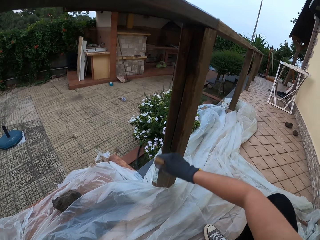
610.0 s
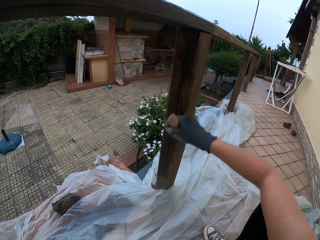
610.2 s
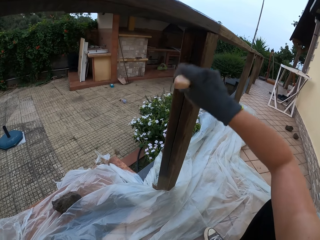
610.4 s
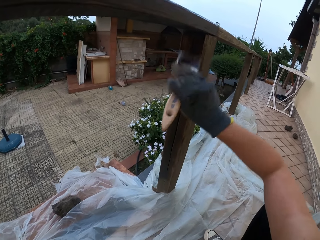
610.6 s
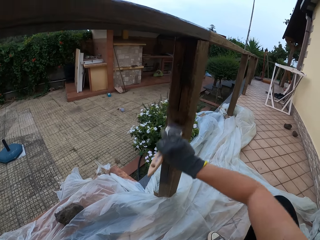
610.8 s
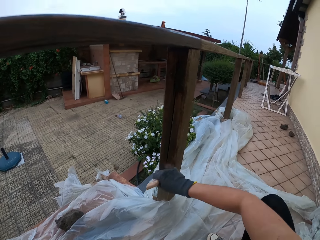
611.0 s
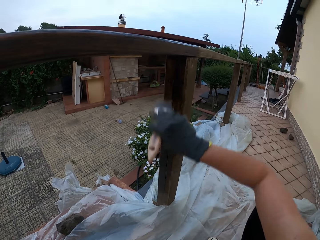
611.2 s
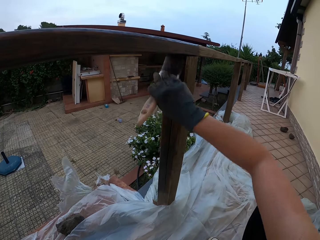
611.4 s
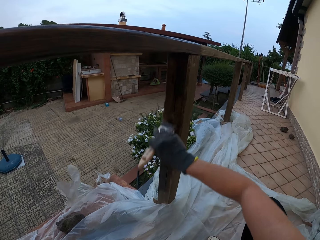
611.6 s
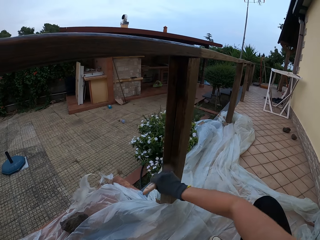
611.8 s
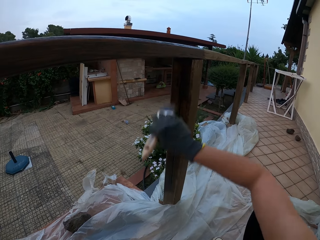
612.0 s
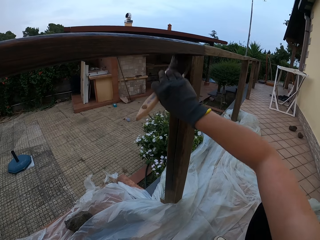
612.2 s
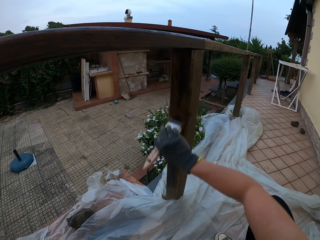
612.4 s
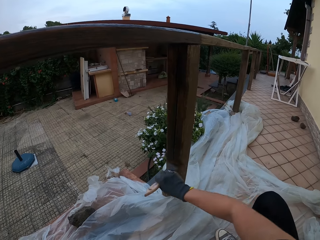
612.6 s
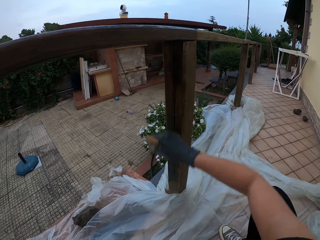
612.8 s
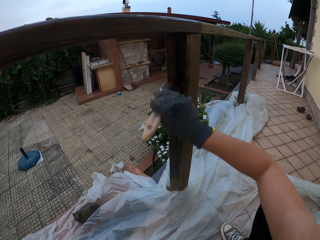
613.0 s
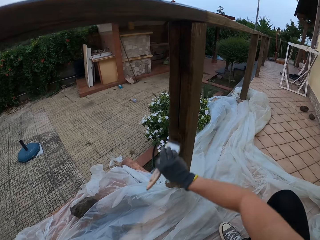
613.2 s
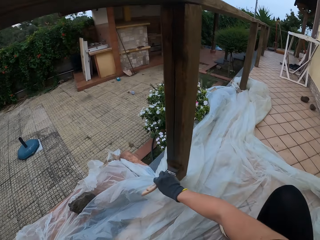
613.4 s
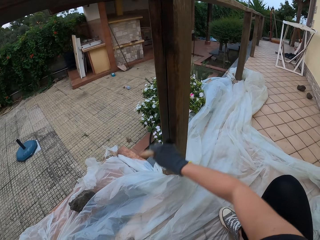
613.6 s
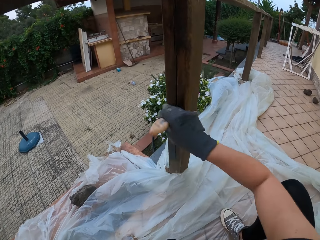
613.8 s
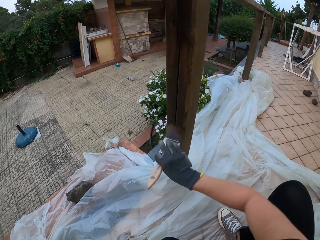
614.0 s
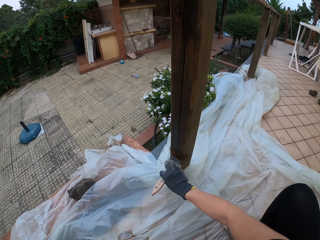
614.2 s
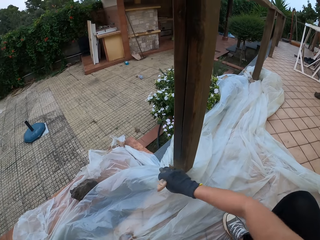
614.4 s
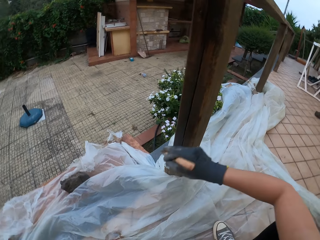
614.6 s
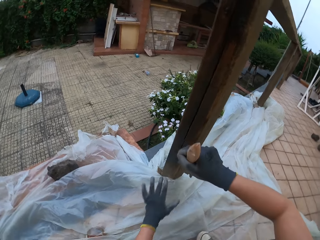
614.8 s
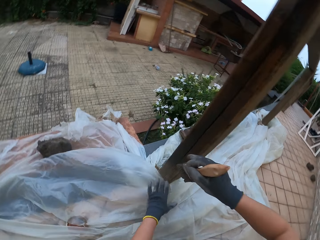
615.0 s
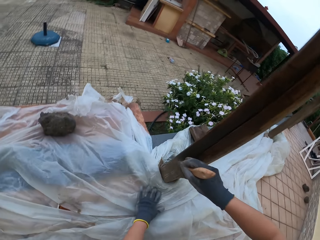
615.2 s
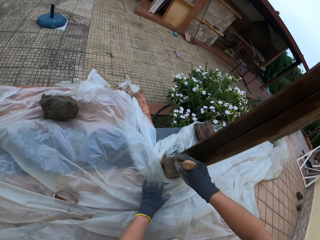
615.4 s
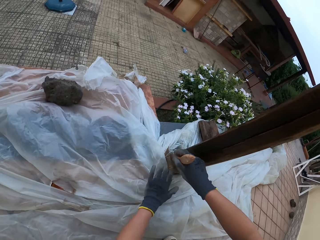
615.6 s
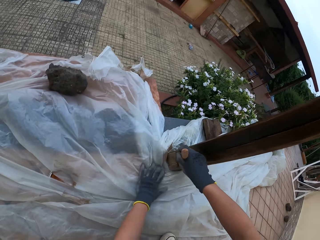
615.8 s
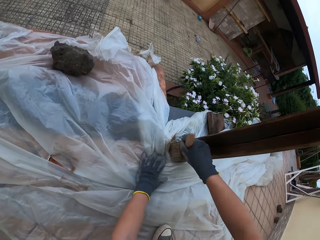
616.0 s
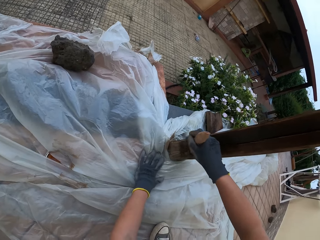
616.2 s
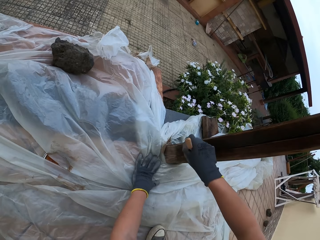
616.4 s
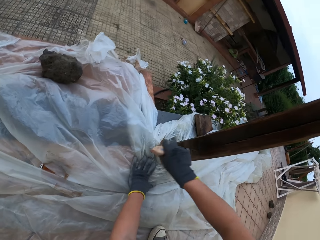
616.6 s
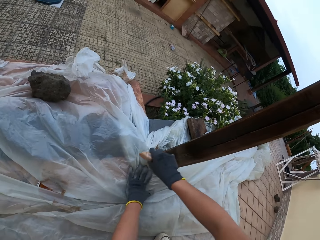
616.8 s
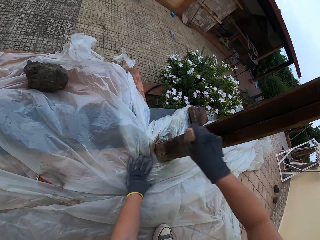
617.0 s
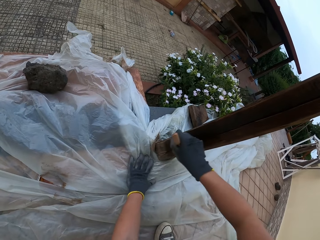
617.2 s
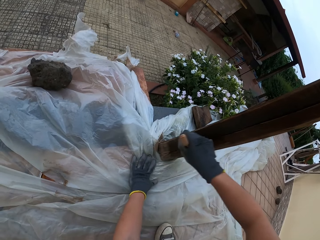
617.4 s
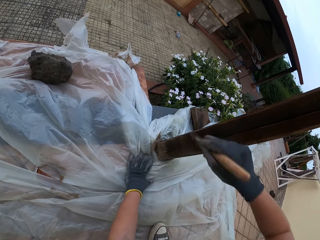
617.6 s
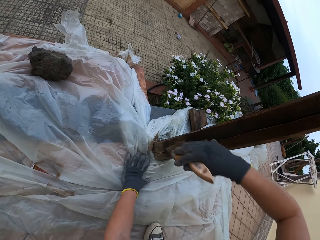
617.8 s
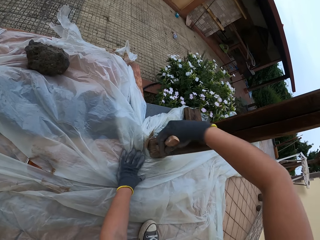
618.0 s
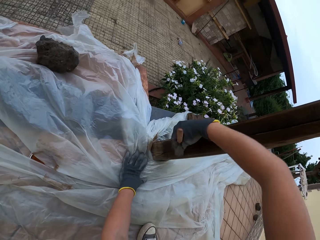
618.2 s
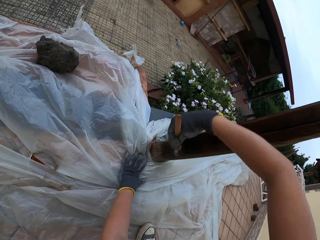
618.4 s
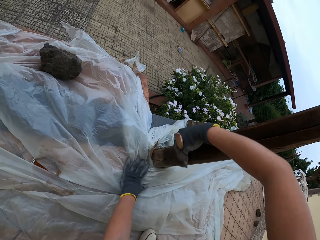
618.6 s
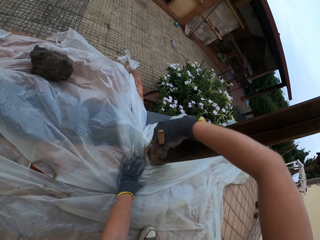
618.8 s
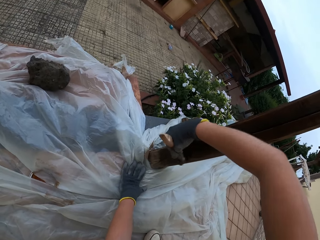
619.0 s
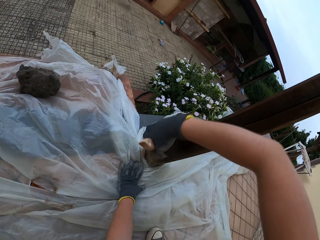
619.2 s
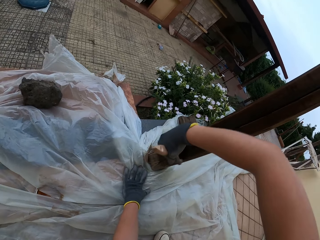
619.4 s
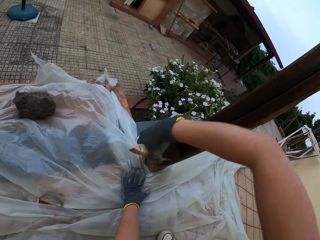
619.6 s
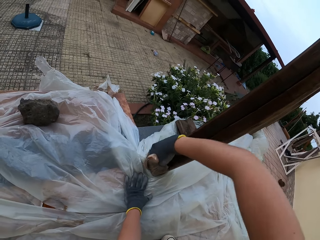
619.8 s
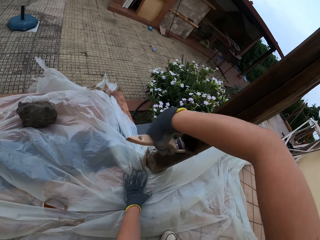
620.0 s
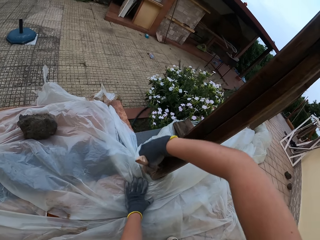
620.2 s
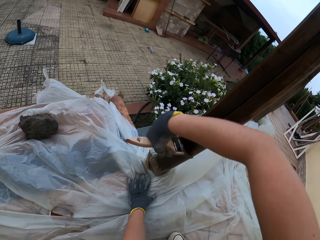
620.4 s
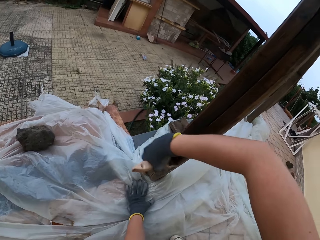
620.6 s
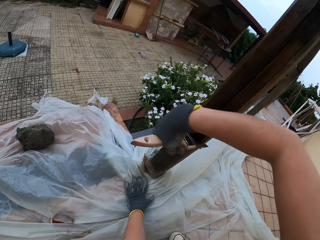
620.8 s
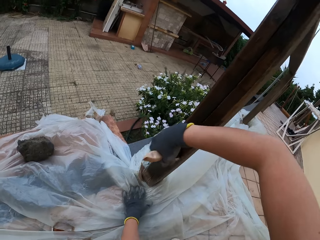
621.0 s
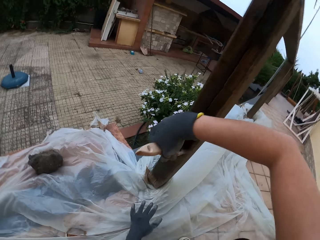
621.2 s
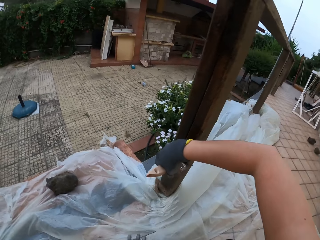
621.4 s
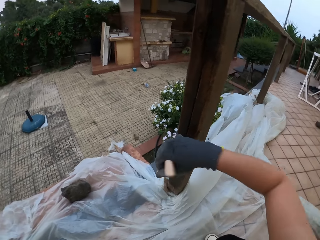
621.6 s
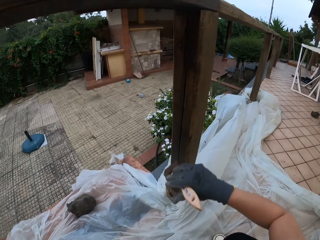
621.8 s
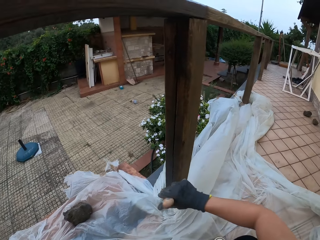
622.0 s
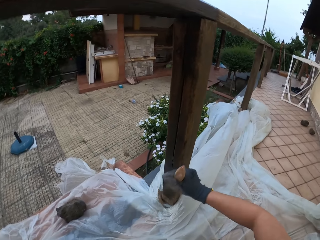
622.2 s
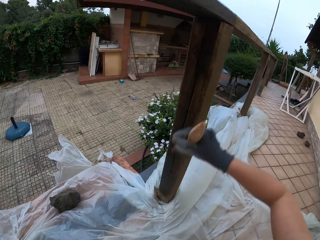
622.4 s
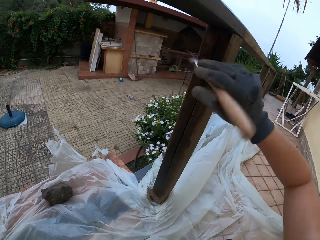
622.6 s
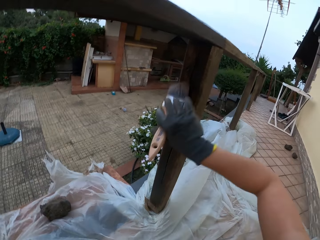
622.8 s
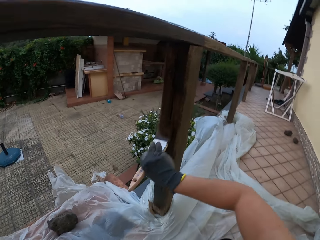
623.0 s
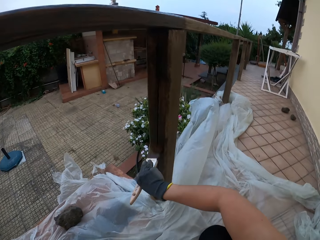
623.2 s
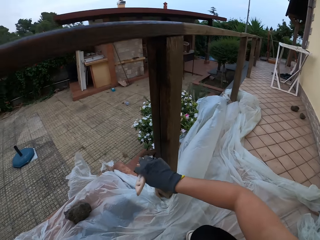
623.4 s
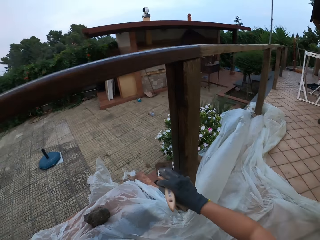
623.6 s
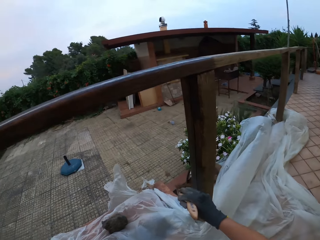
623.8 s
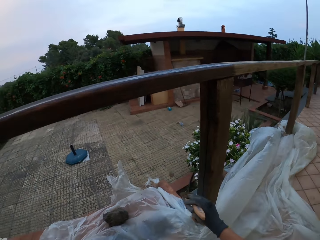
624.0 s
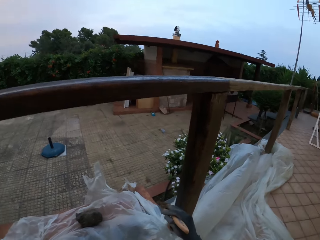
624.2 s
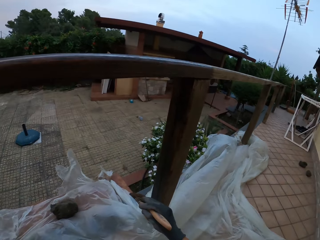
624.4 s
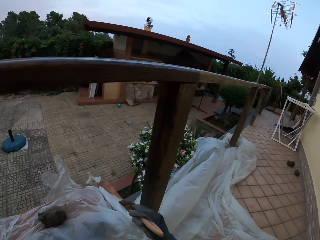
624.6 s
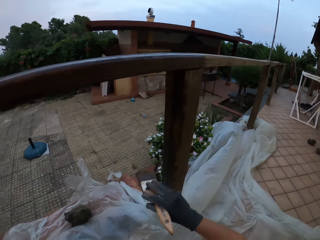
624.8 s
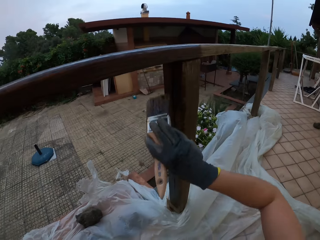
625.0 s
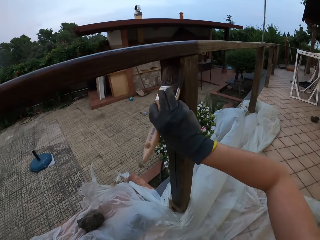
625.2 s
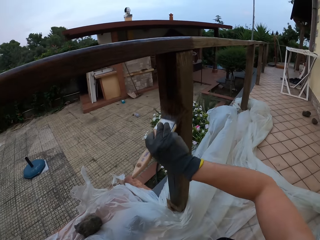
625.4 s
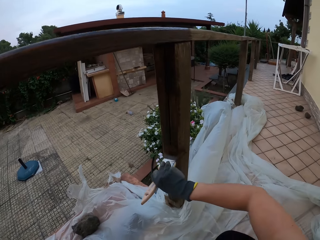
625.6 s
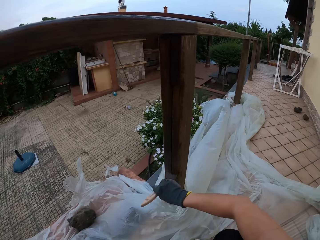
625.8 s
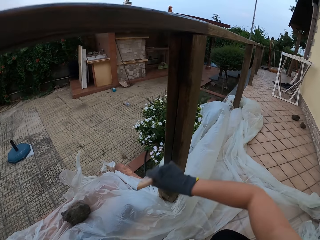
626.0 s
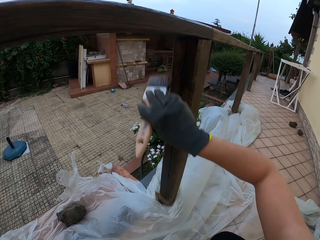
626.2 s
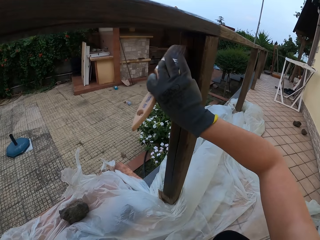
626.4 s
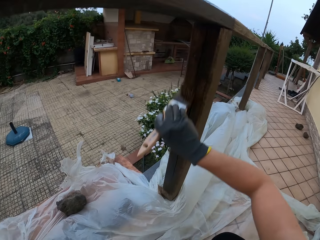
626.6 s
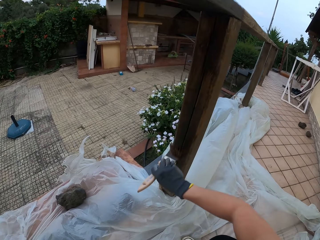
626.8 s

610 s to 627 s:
The camera wearer holds the nylon paper on the ground. They paint the wooden rail fence with a paint brush. They remove the left hand from the nylon paper. They paint the wooden rail fence with the paint brush. They stare at the wooden rail fence. They paint the wooden rail fence with the paint brush.

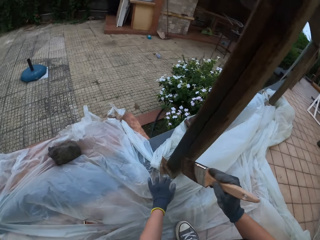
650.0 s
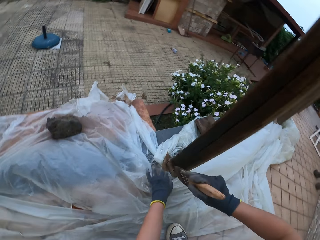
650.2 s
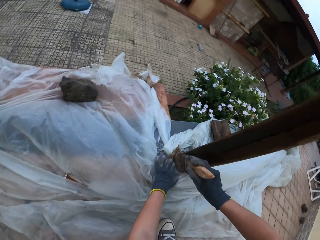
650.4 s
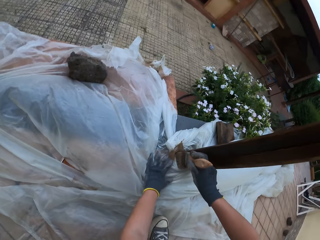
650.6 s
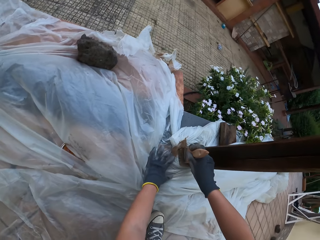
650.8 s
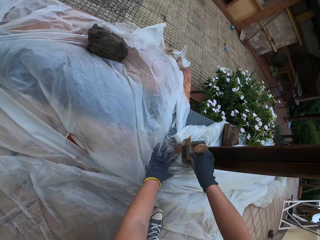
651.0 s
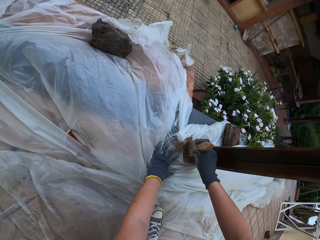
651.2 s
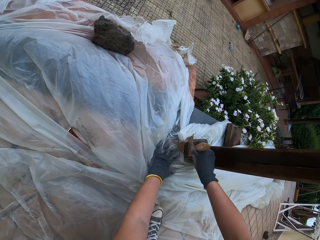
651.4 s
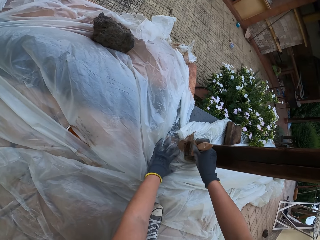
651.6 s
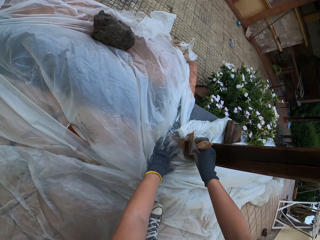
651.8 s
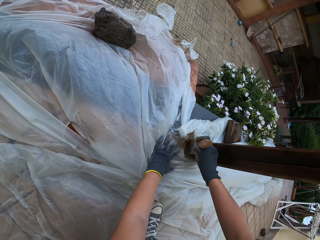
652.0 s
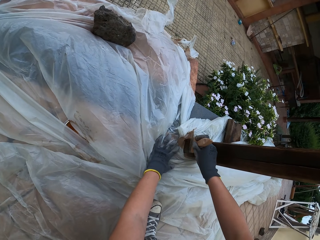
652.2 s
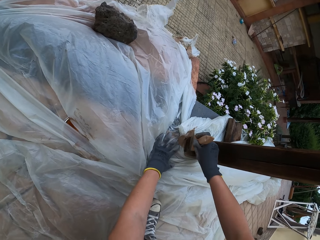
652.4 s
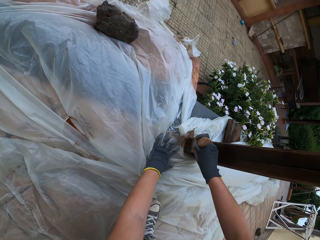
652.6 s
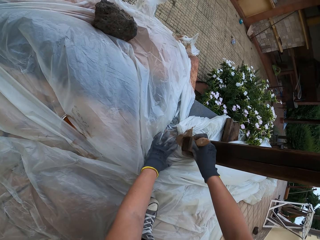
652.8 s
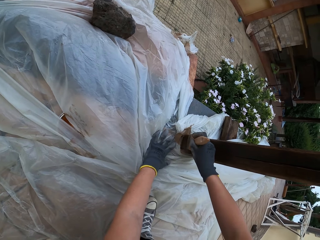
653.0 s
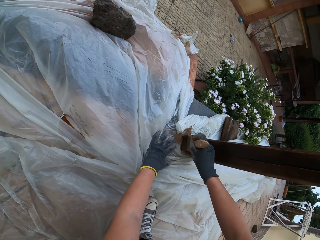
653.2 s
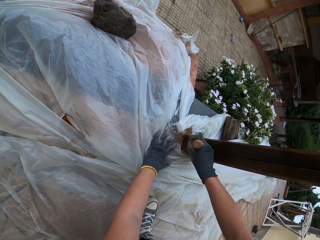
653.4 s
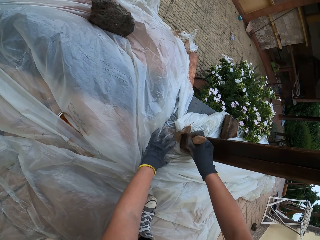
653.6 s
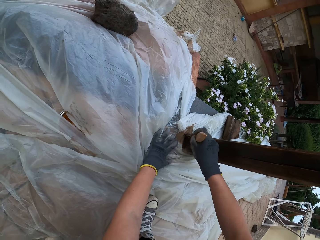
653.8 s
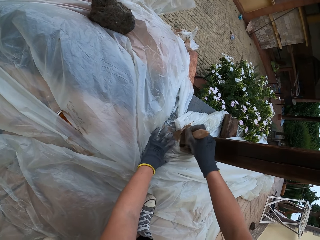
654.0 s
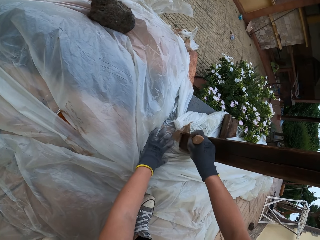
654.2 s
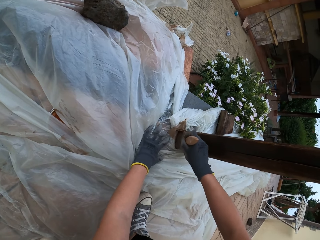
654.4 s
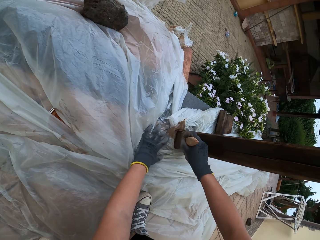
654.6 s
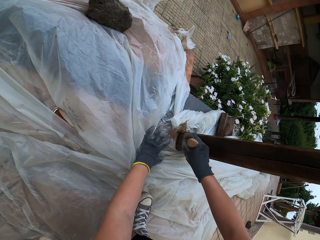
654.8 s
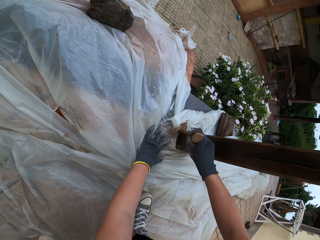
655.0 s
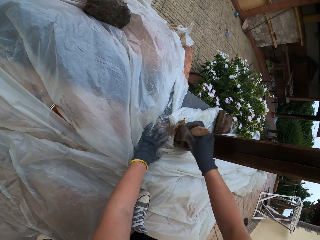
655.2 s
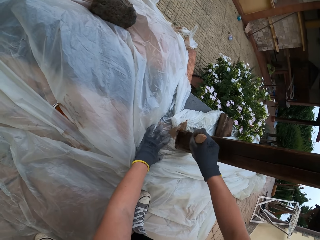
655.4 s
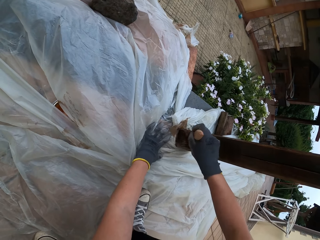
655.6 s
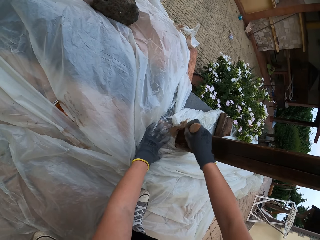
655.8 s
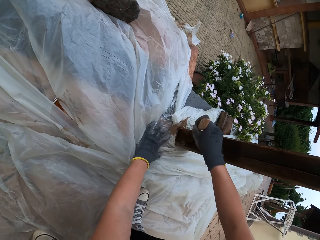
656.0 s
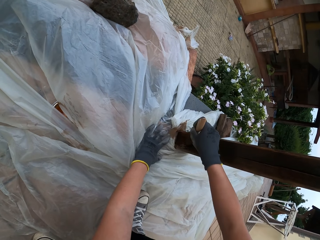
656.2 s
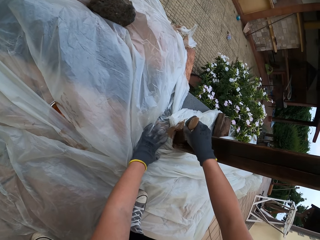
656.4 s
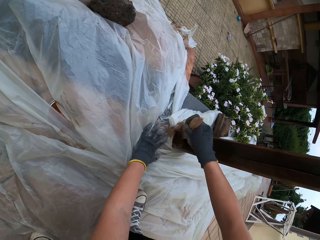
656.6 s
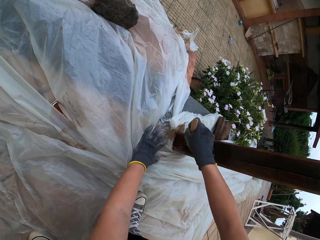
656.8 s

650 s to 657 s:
The camera wearer touches a polythene sheet on the ground with his gloved left hand. He paints the wooden rail baluster with the paintbrush in his gloved right hand.
